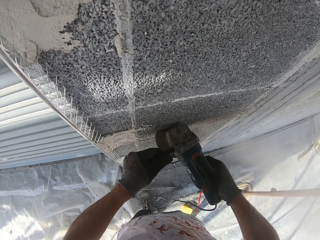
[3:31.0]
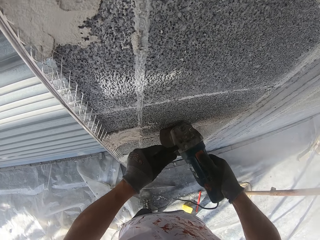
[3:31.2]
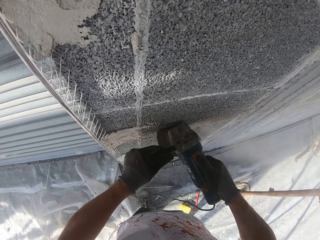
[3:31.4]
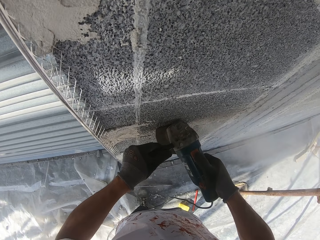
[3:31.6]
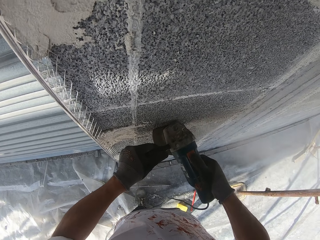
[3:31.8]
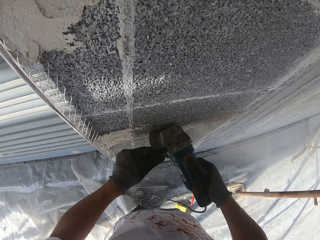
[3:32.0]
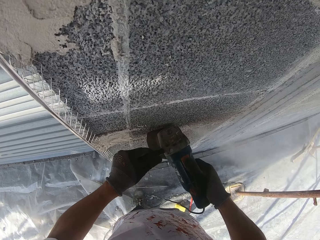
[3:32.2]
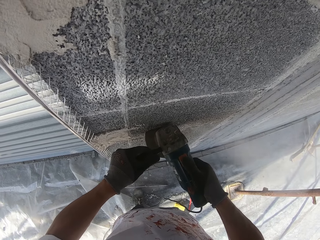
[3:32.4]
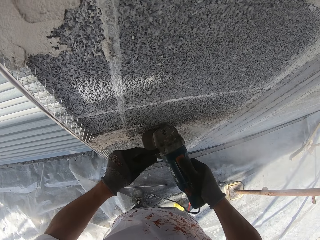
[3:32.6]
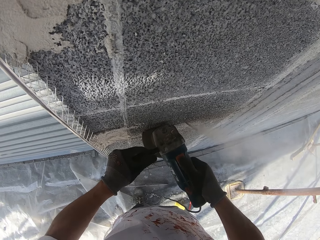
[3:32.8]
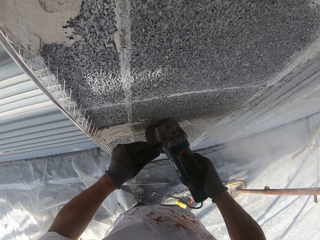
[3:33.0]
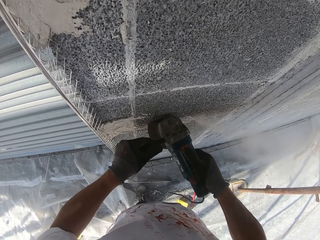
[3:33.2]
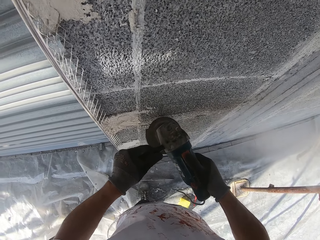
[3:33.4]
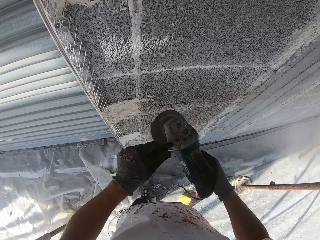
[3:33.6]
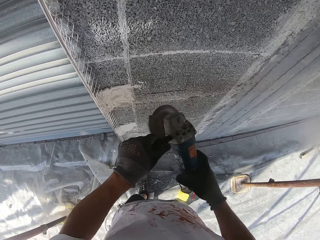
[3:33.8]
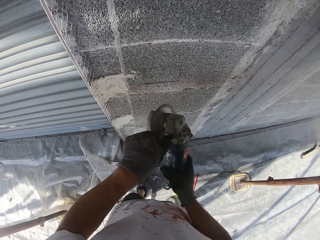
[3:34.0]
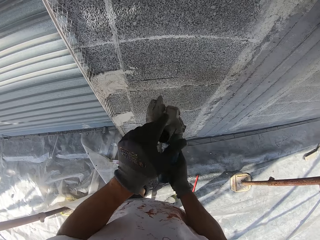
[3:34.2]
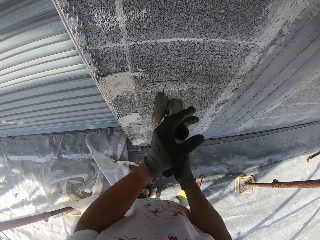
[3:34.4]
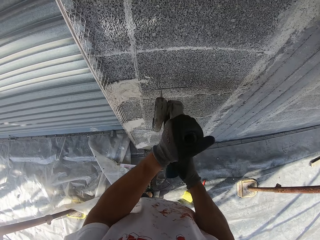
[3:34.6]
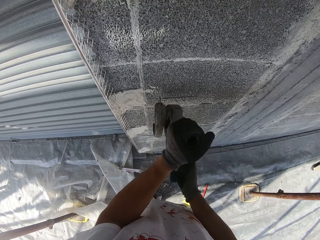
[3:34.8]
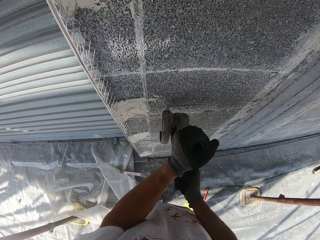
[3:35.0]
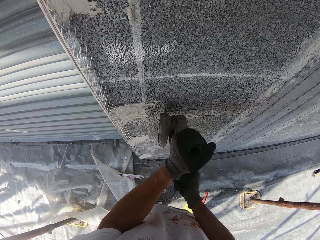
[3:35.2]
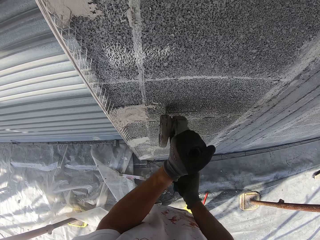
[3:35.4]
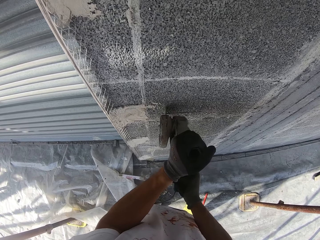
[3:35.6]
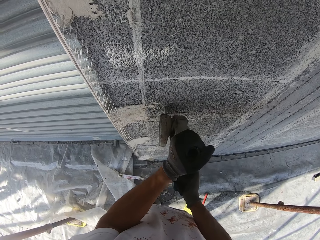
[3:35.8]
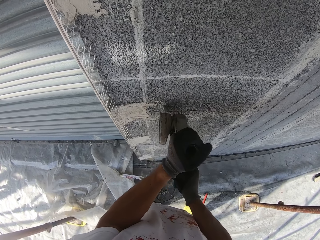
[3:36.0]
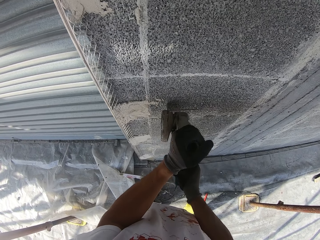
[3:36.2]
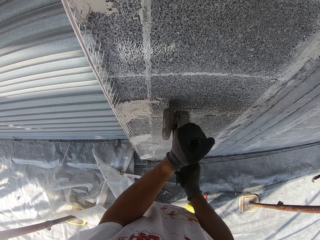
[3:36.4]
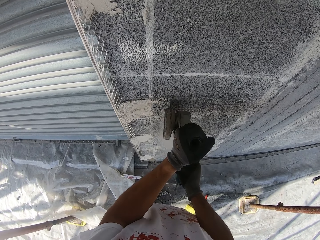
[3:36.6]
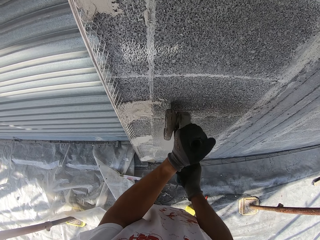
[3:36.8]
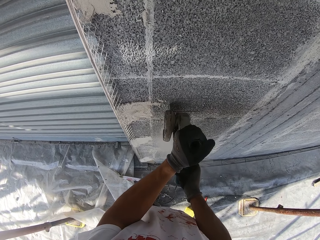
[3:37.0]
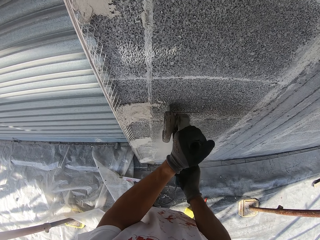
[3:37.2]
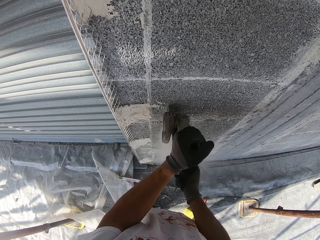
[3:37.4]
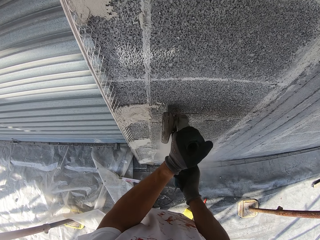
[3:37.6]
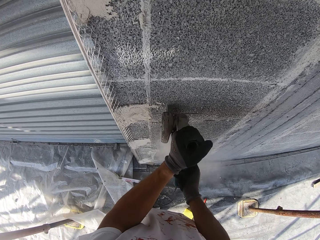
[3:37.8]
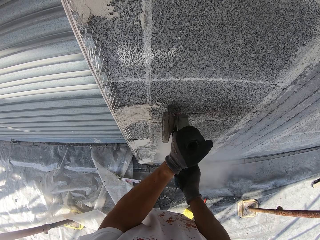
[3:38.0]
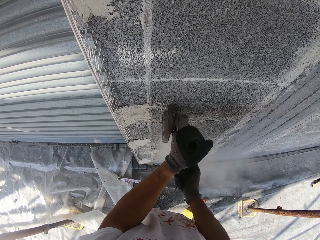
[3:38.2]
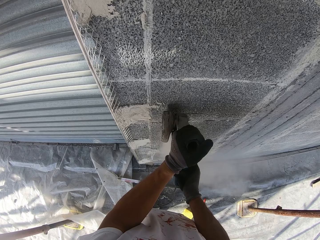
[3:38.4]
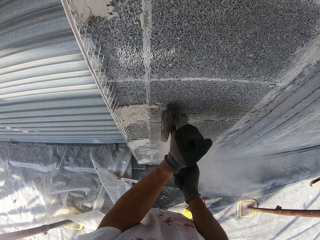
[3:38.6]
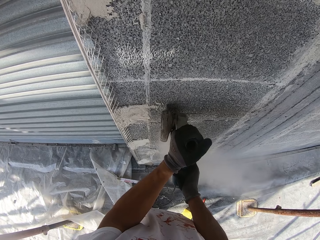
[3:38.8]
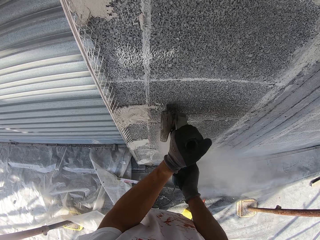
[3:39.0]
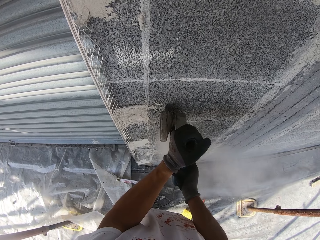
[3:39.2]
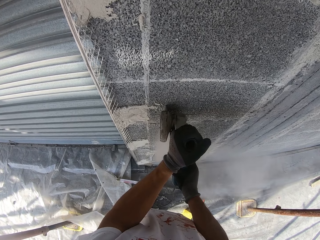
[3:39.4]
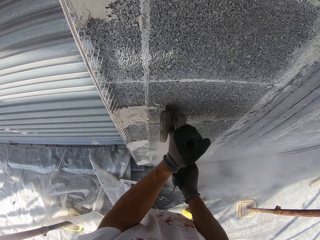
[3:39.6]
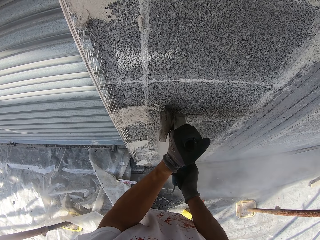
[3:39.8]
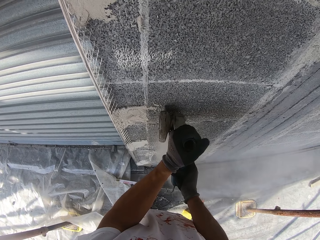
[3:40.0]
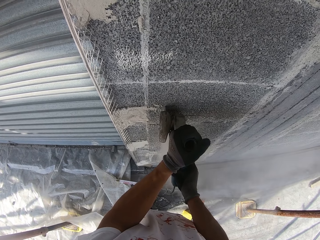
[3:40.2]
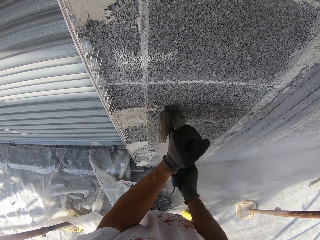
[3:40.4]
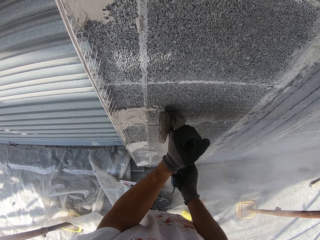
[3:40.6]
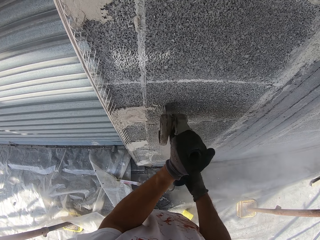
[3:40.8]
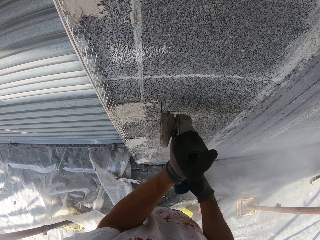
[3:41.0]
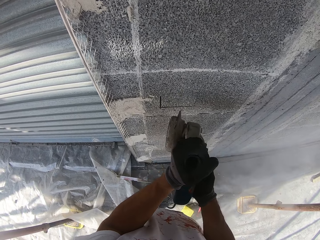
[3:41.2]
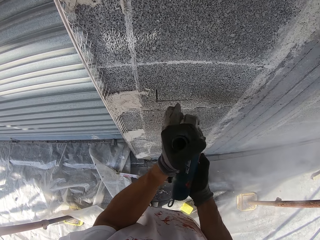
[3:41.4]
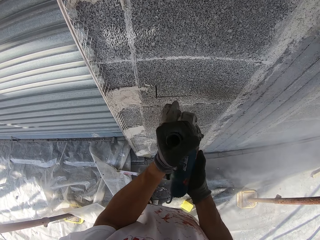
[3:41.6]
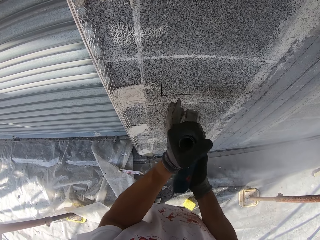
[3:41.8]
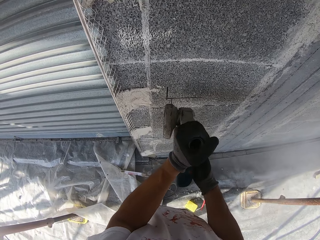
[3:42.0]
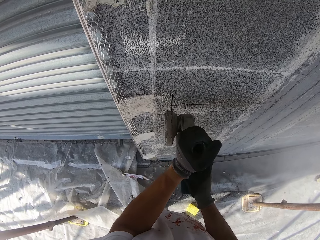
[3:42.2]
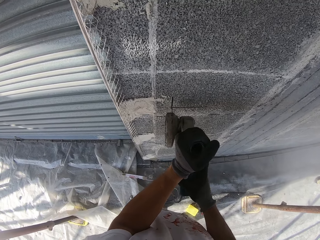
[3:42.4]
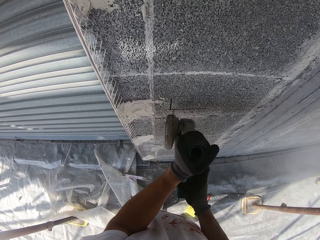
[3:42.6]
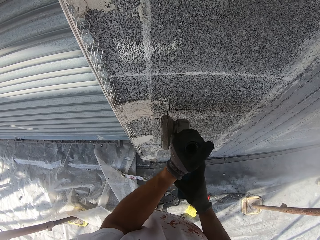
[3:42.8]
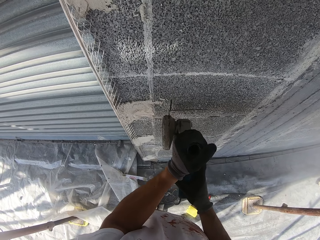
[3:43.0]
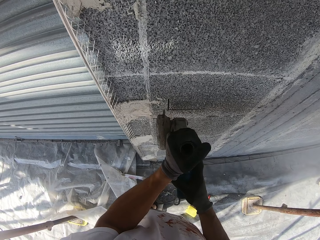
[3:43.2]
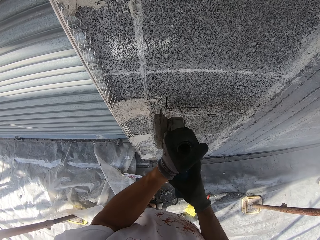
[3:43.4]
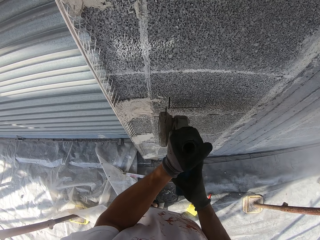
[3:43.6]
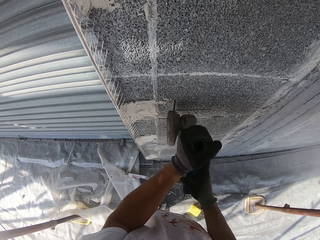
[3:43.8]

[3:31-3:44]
The camera wearer stops drilling the wall. They move the angle grinder towards the wall. They hold the angle grinder in a different position. They continue drilling the wall. They stop drilling the wall.

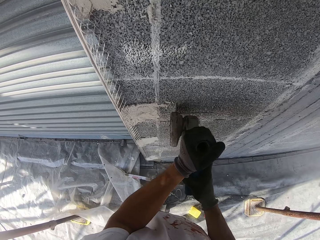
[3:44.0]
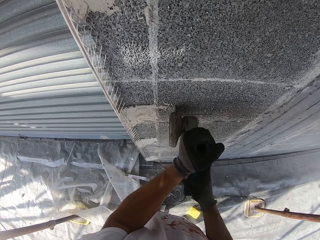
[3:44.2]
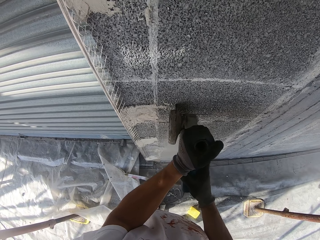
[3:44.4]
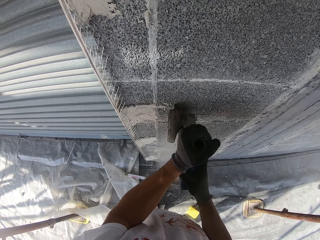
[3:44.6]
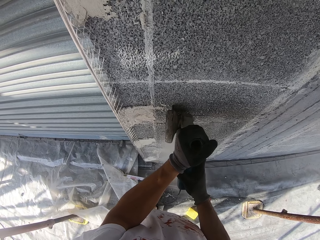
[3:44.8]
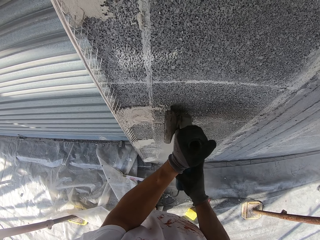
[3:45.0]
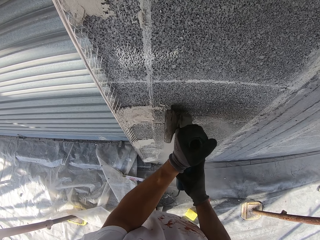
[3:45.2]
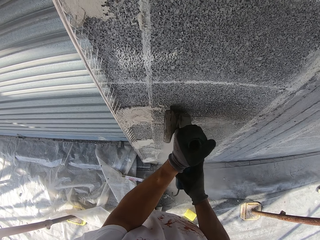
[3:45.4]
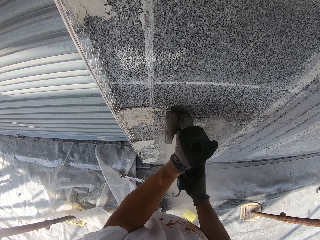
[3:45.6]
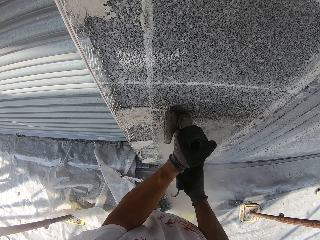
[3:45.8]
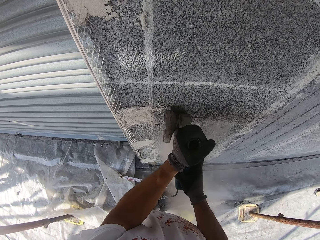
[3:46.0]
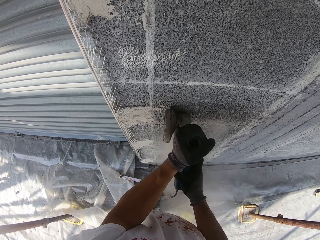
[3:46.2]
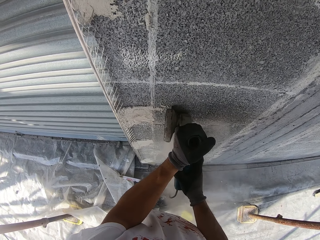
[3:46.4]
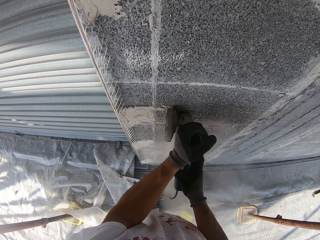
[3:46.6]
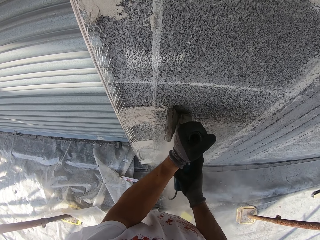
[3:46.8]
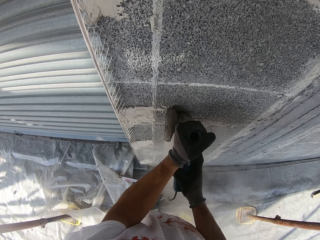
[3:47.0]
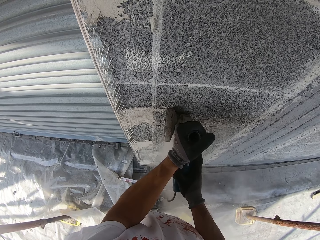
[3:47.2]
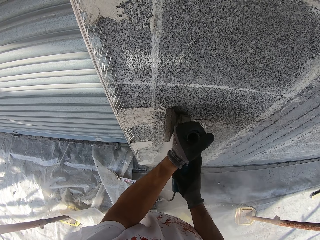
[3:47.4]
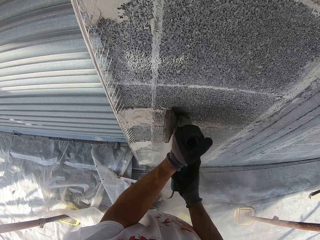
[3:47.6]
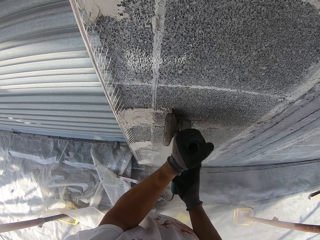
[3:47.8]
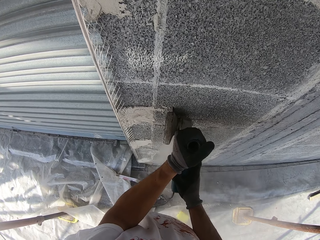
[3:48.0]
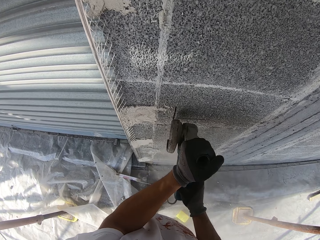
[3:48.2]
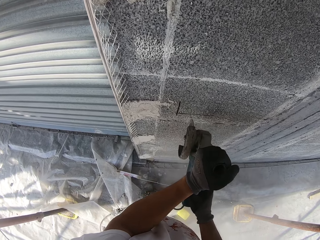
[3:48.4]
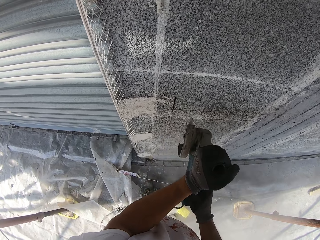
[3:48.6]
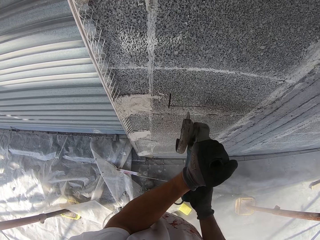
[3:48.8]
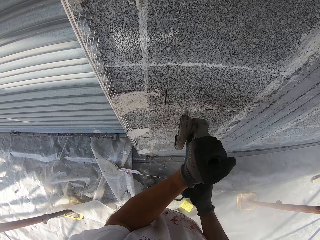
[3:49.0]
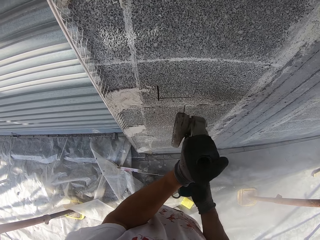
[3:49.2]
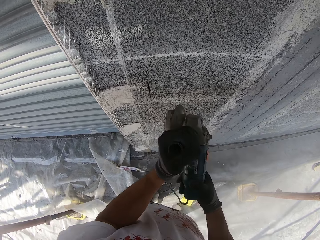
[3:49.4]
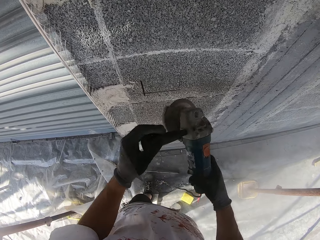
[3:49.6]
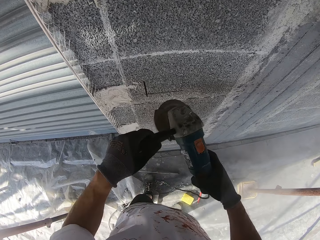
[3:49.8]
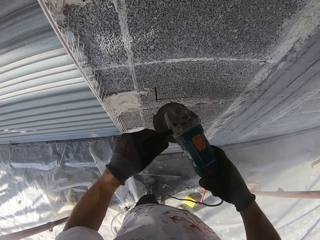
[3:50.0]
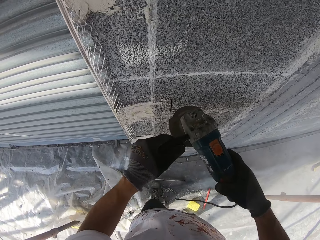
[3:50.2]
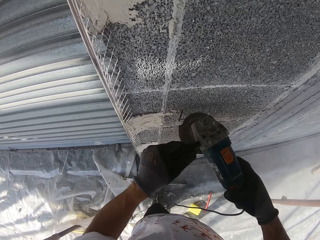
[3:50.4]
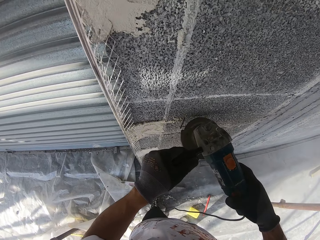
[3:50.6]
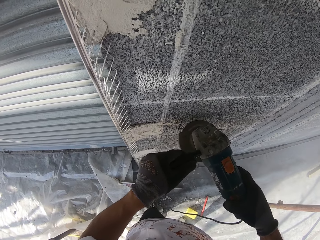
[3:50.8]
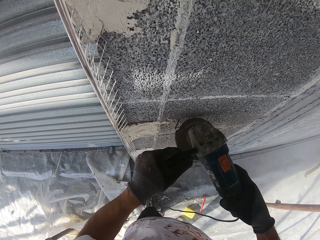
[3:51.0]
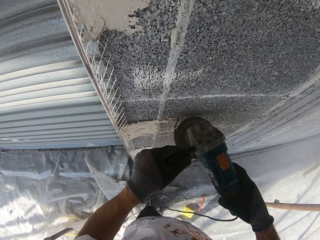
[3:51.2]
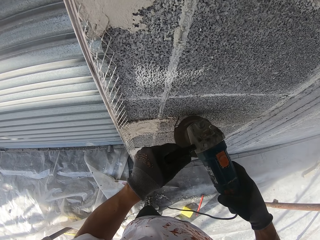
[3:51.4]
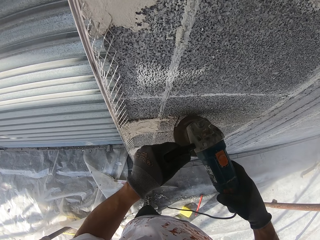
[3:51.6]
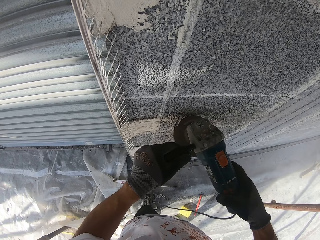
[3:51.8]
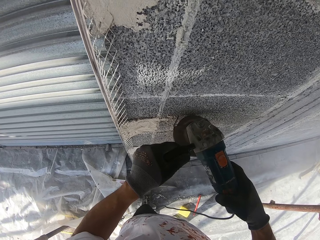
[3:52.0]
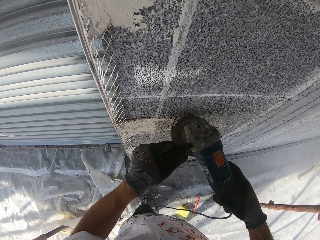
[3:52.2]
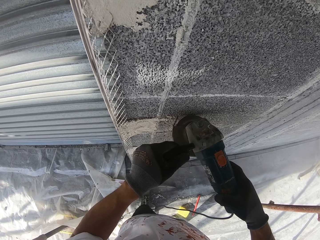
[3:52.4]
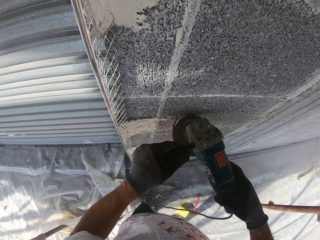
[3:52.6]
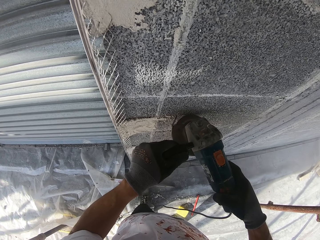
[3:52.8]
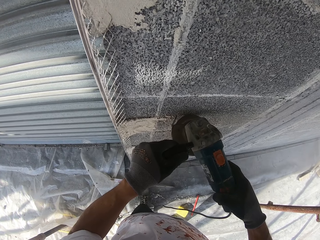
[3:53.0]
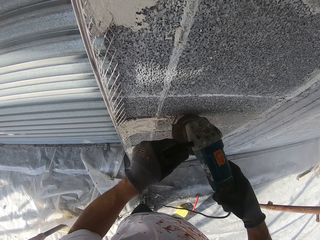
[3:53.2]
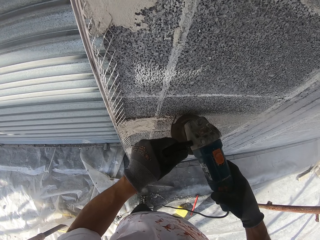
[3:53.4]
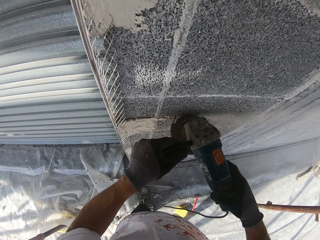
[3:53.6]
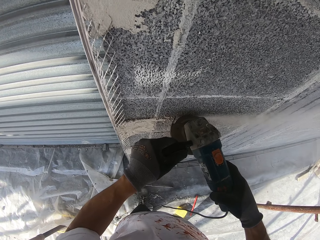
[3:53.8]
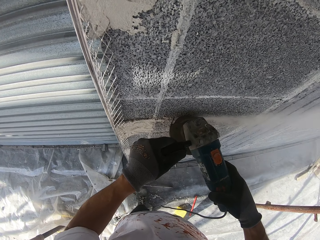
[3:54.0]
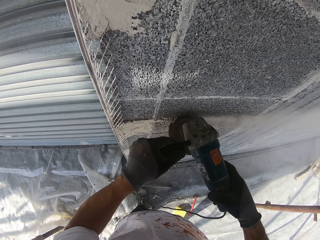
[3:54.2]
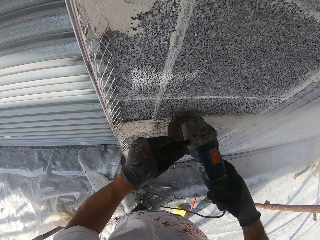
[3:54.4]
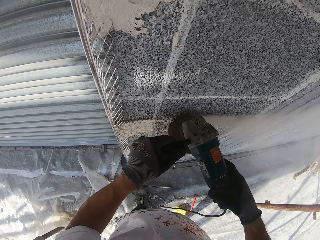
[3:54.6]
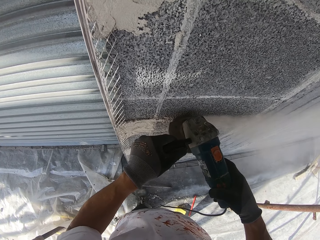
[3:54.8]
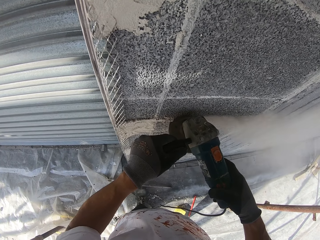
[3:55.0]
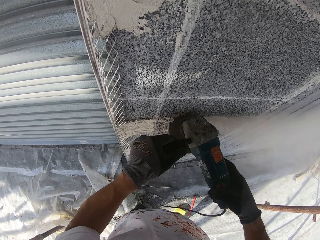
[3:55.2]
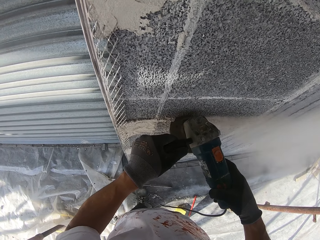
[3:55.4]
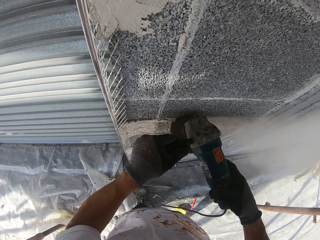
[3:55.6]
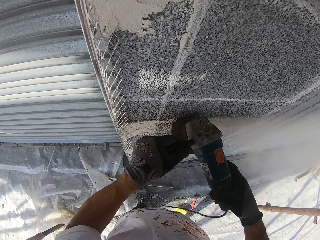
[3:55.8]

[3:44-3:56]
The camera wearer continues drilling the wall. They stop drilling the wall. They adjust the angle grinder position. They continue drilling the wall.
